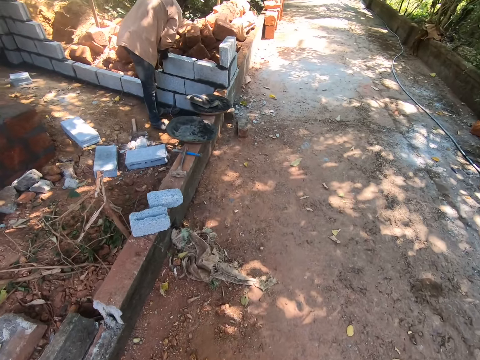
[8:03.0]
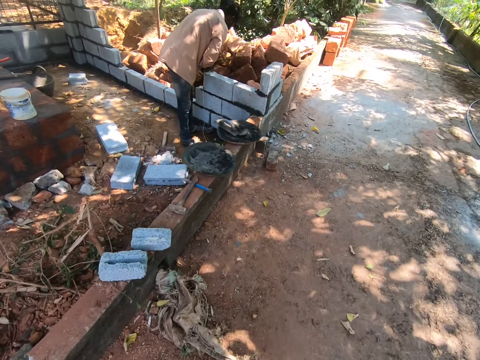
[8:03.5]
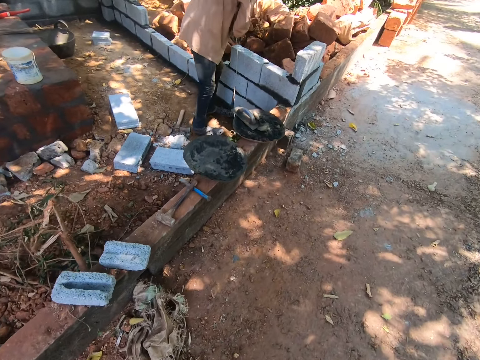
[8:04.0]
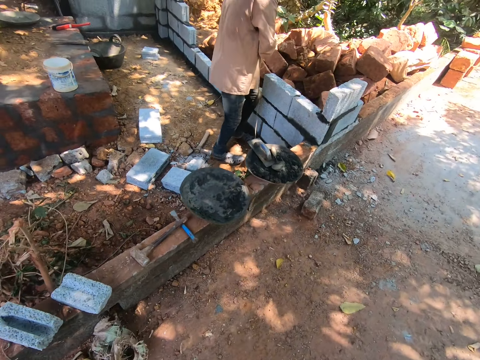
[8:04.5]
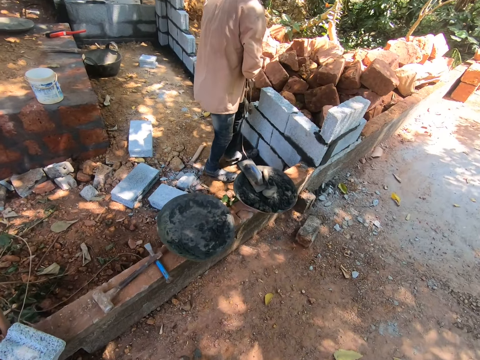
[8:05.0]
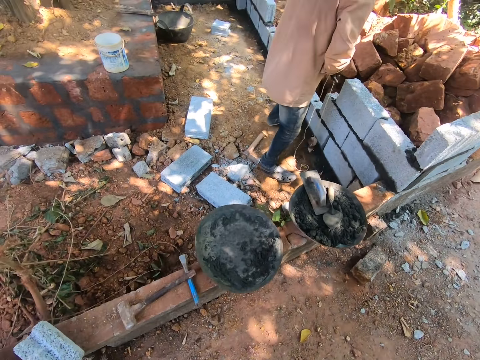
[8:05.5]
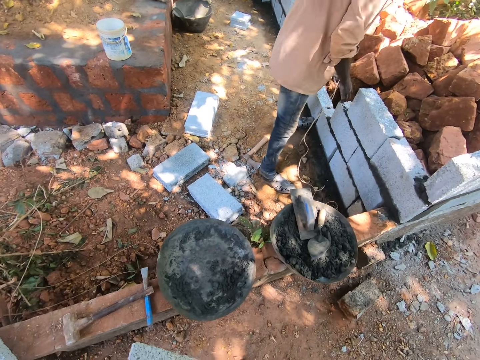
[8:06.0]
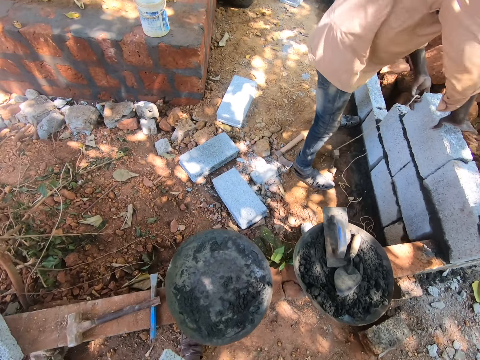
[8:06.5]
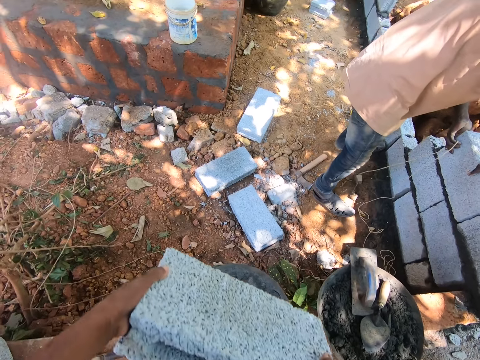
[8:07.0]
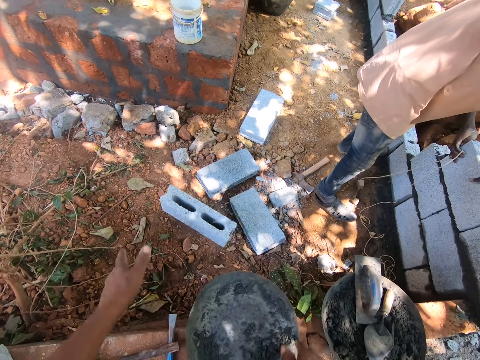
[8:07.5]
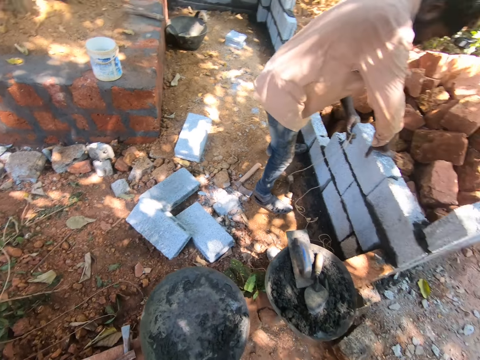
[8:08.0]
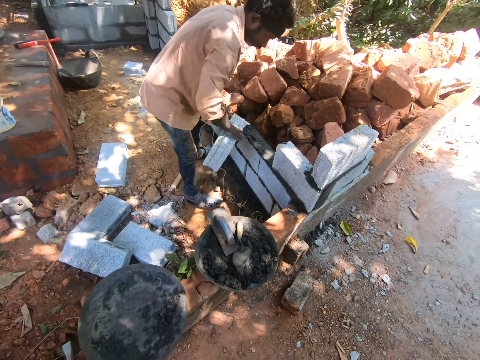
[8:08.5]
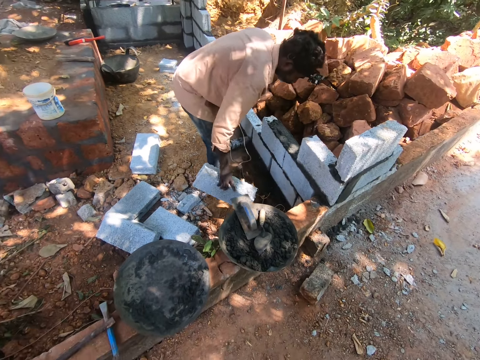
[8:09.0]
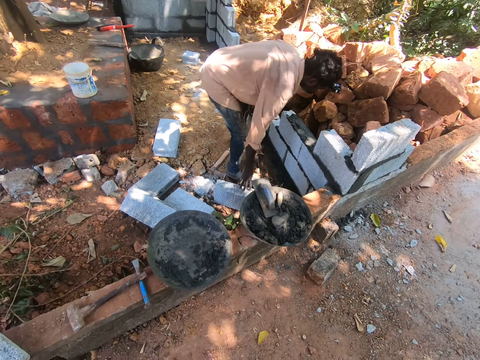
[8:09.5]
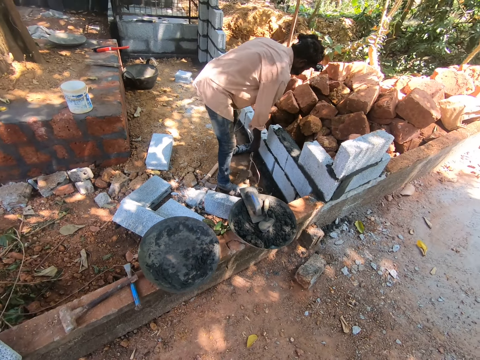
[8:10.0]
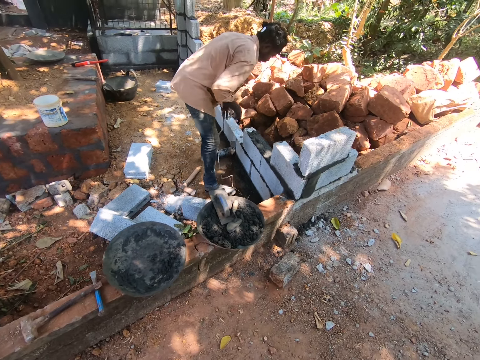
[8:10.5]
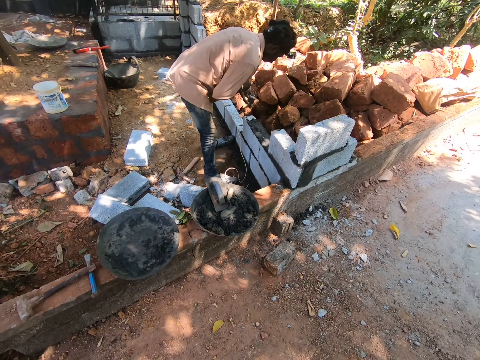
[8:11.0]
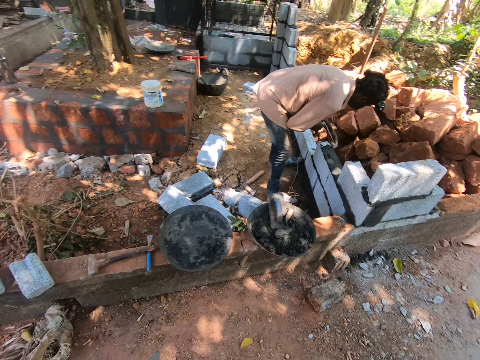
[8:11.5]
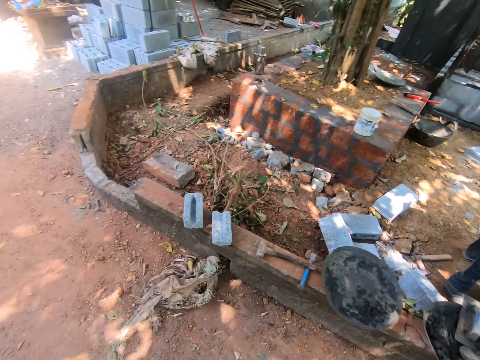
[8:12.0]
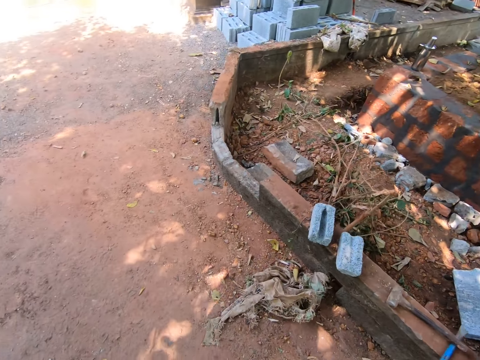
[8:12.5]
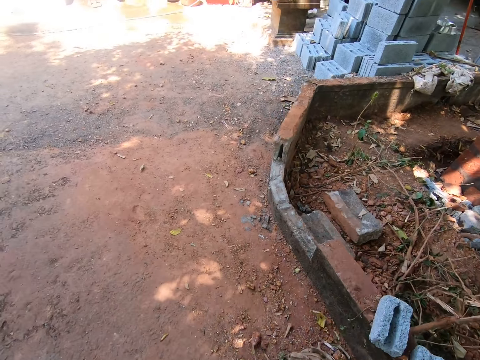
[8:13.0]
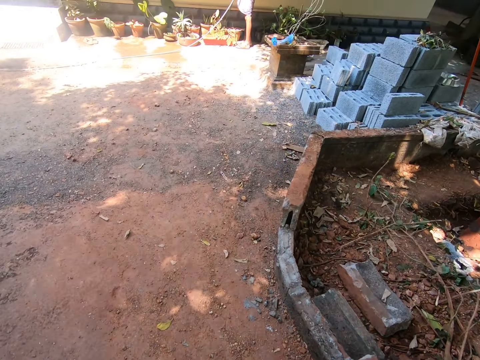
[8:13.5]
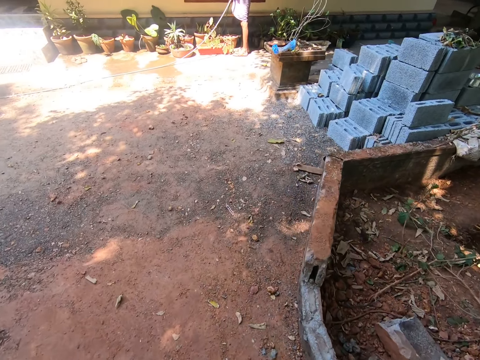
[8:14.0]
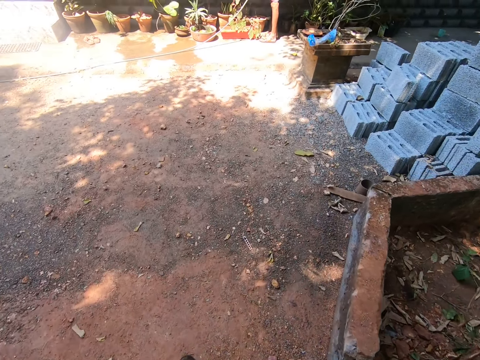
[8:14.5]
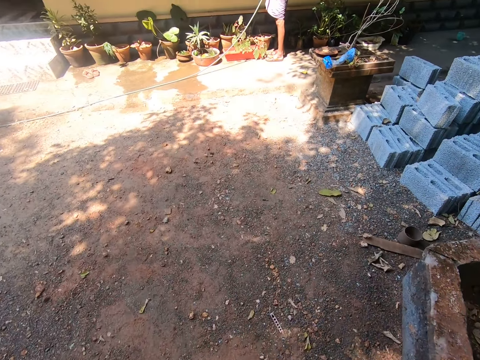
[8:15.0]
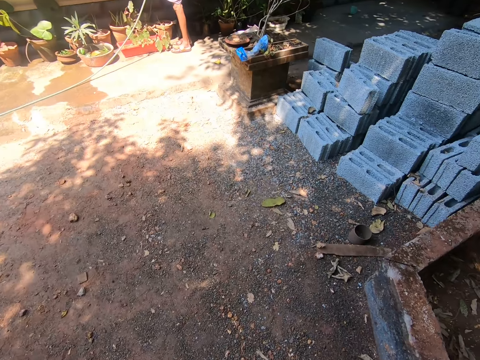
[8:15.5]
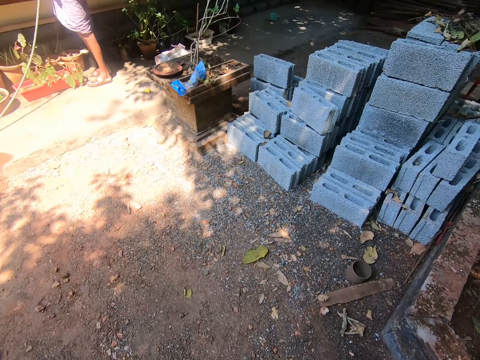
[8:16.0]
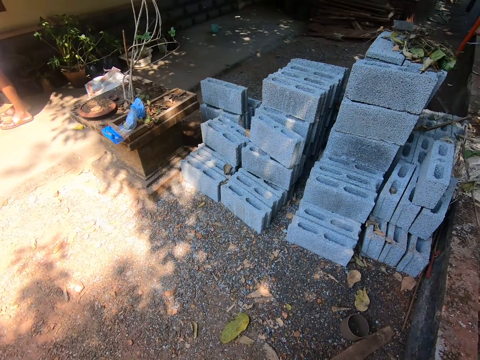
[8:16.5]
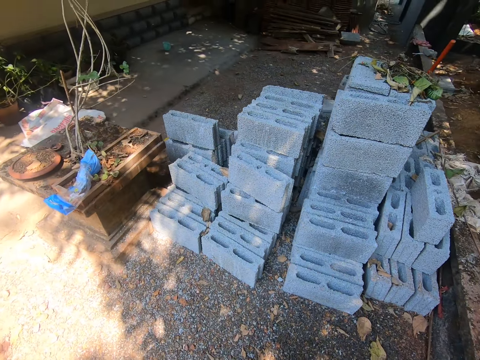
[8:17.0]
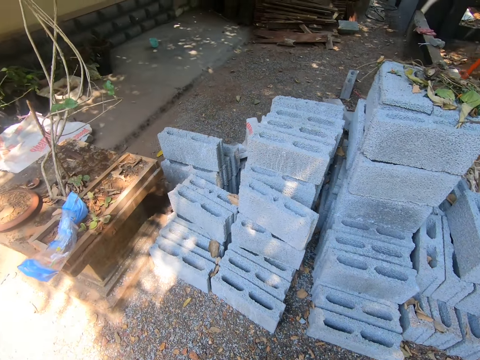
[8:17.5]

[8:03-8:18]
The man folds a rope in his hands. The camera wearer throws the brick on the ground with his hands. The man lifts the brick from the brick with his right hand. He places the brick on the ground with his right hand. He lifts the rope from the ground with his right hand. The camera wearer walks towards the stack of bricks.

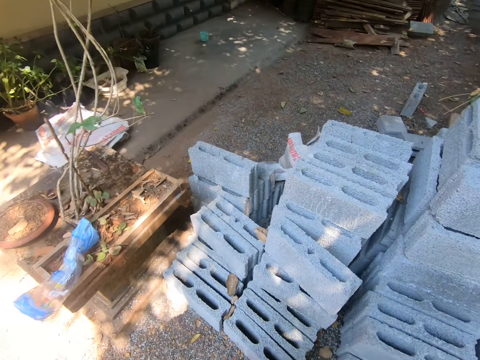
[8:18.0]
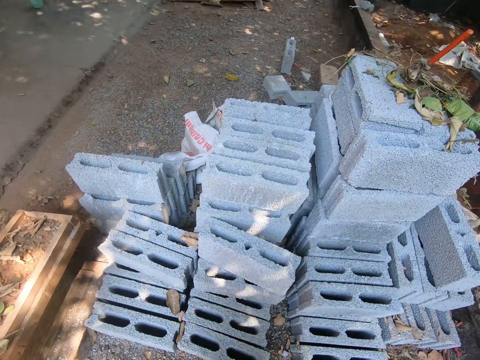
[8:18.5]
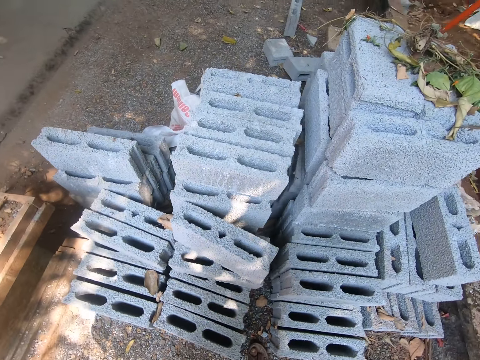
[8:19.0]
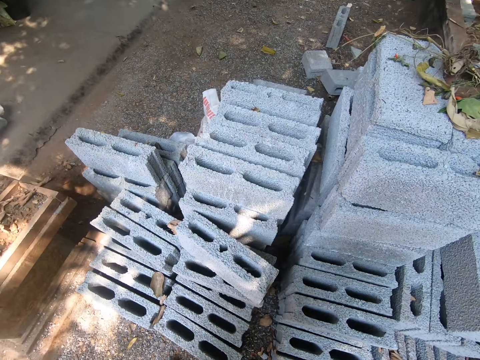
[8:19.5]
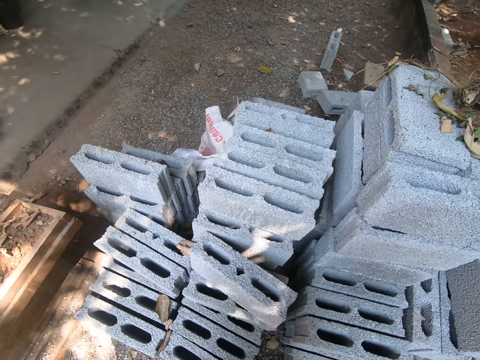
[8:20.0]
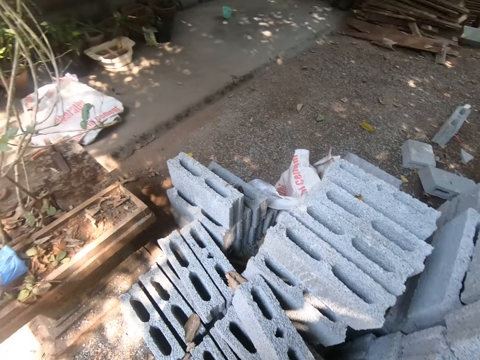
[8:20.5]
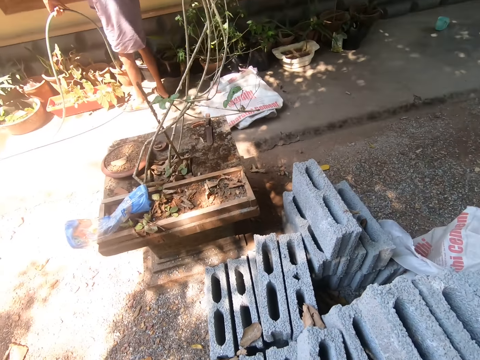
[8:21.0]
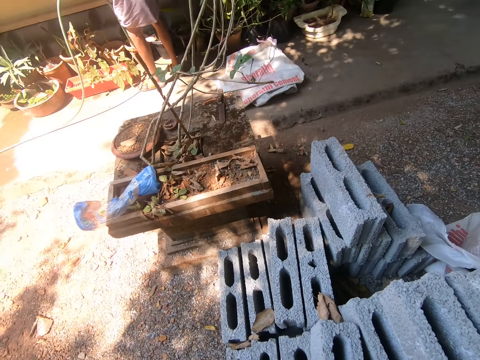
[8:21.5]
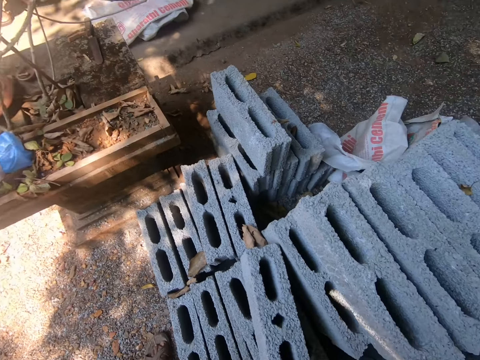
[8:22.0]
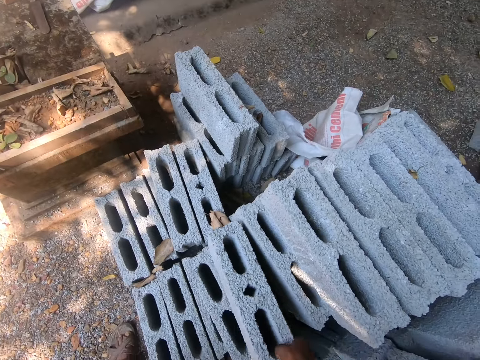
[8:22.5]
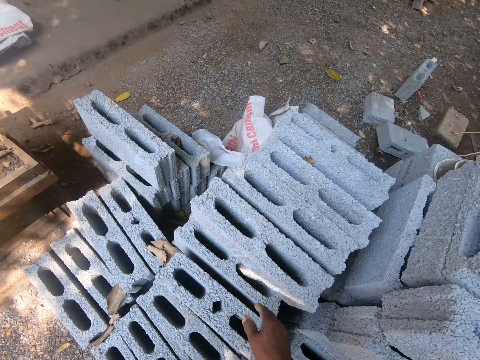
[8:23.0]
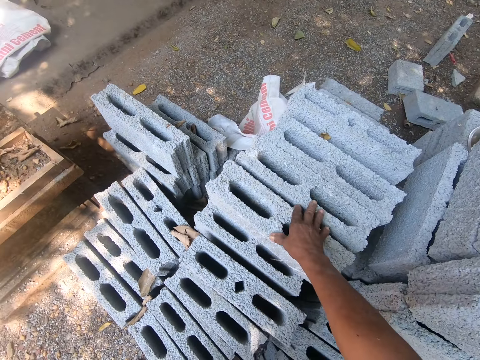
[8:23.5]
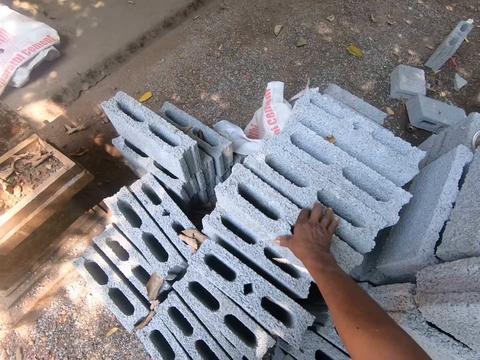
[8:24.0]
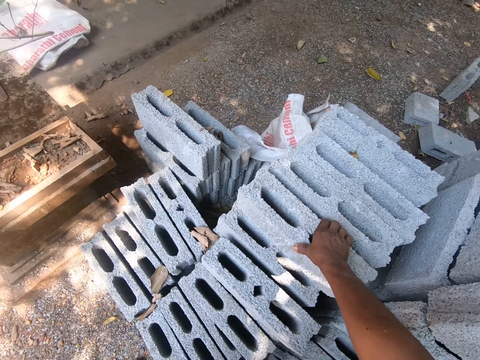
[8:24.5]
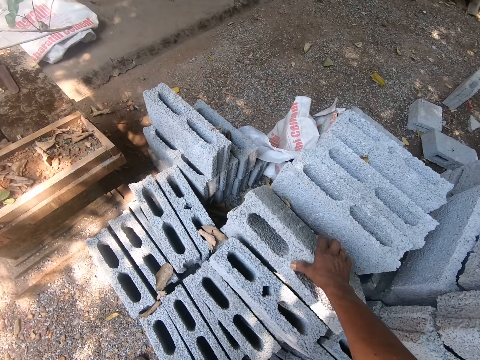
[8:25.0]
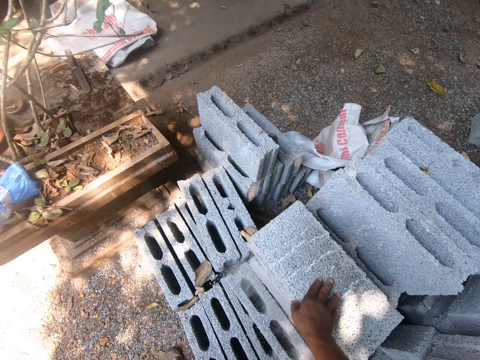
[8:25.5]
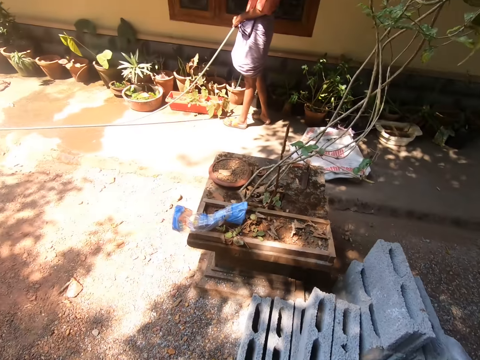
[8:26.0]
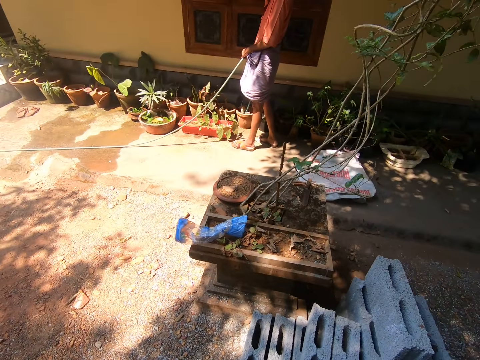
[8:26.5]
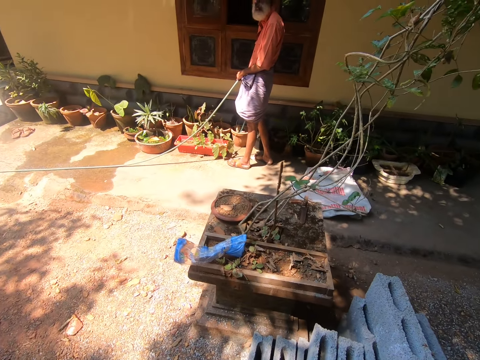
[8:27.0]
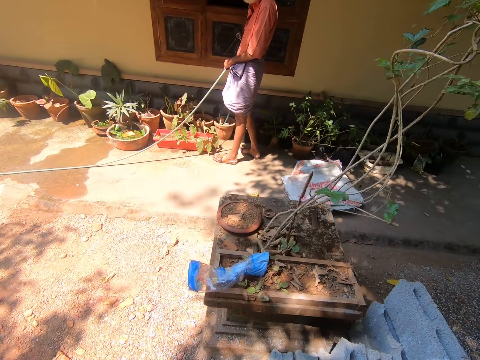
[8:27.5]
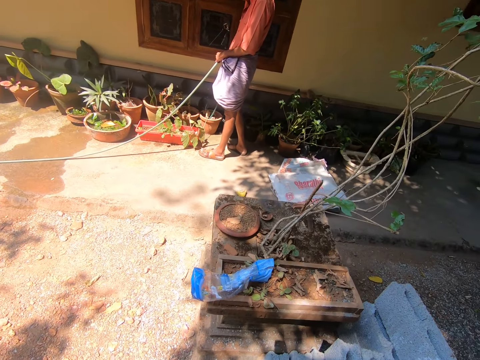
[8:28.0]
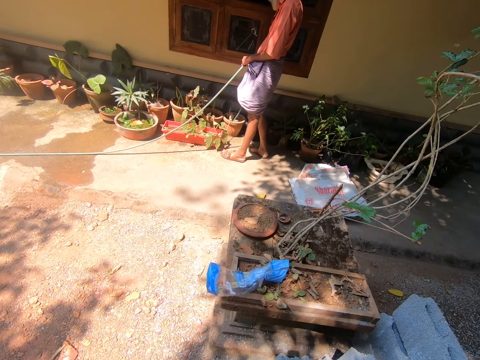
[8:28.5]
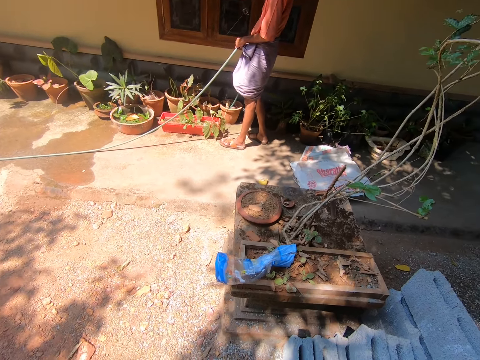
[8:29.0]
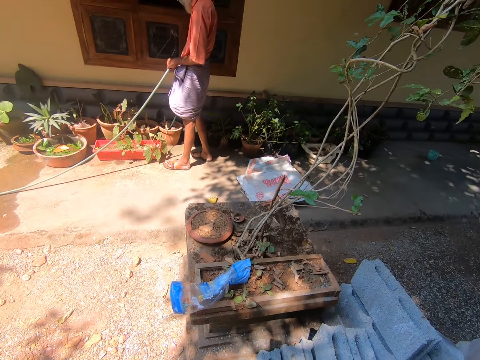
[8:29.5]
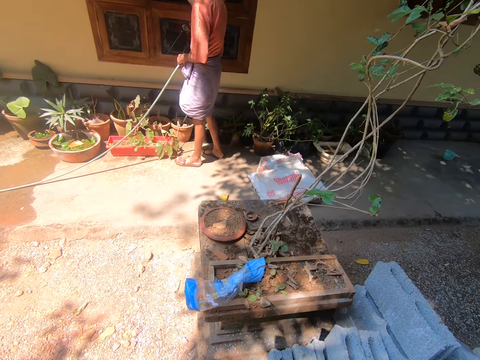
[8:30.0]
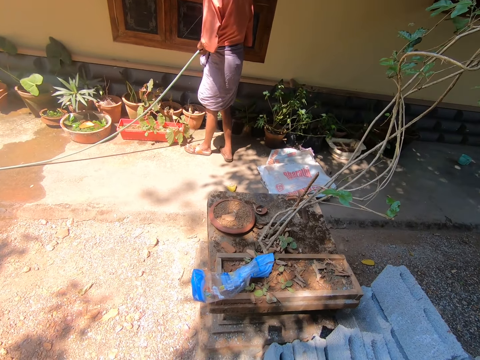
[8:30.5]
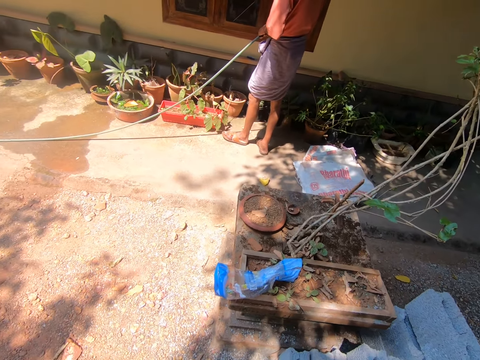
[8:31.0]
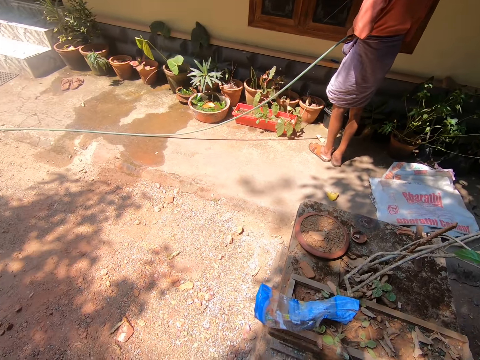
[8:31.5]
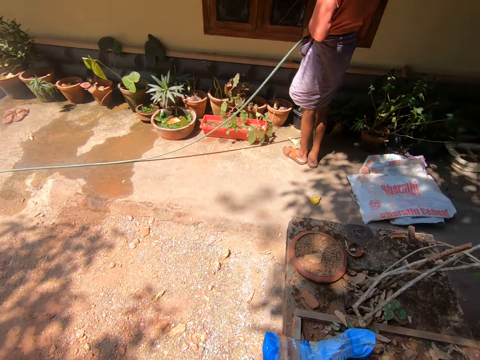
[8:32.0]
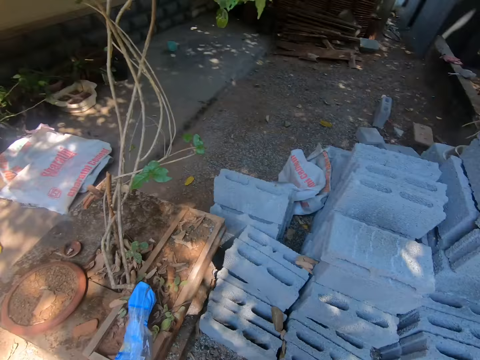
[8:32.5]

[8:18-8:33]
The camera wearer adjusts a brick on the stack of bricks on the ground with his right hand. He converses with a man. He flips a brick from the stack of bricks with his right hand. He takes the brick. He converses with the man.
